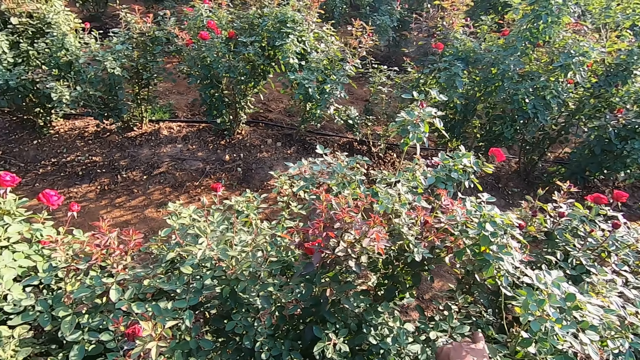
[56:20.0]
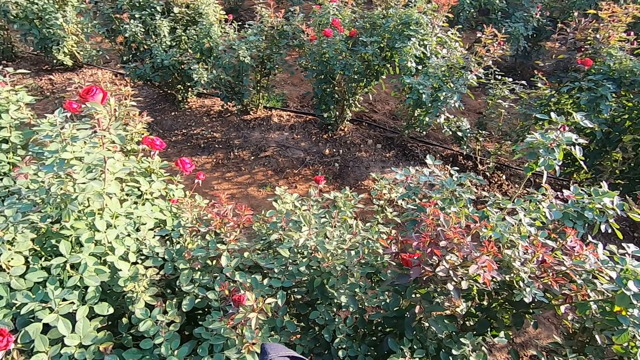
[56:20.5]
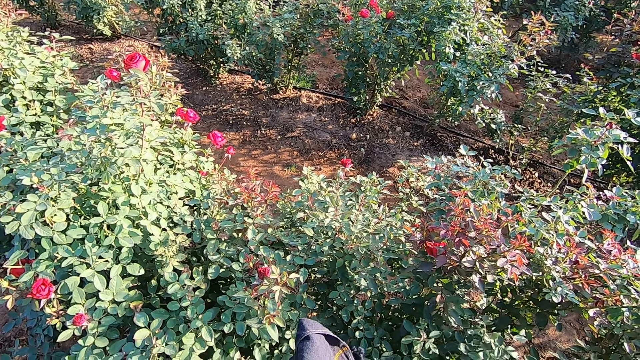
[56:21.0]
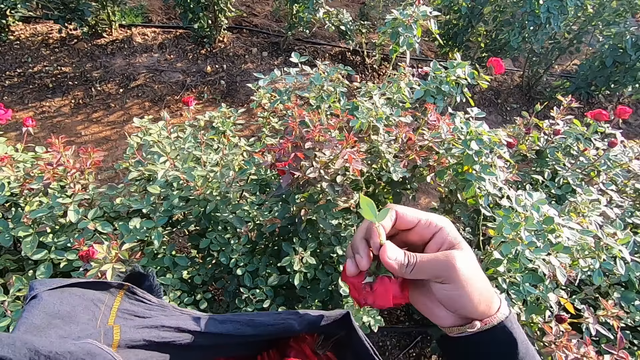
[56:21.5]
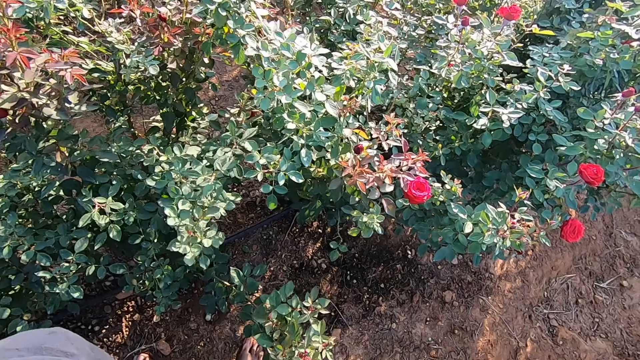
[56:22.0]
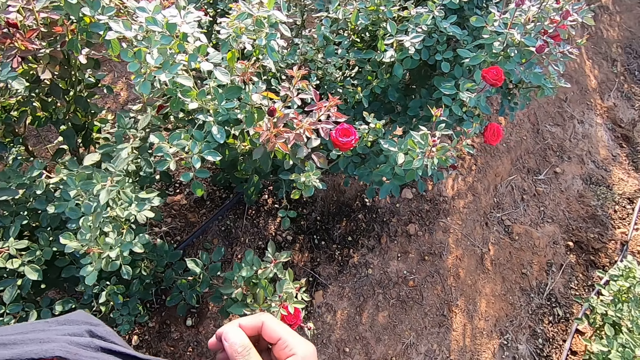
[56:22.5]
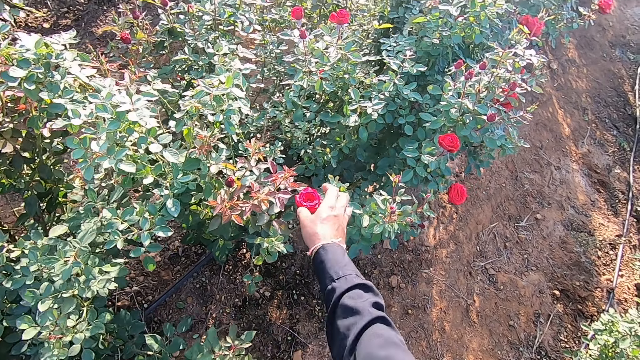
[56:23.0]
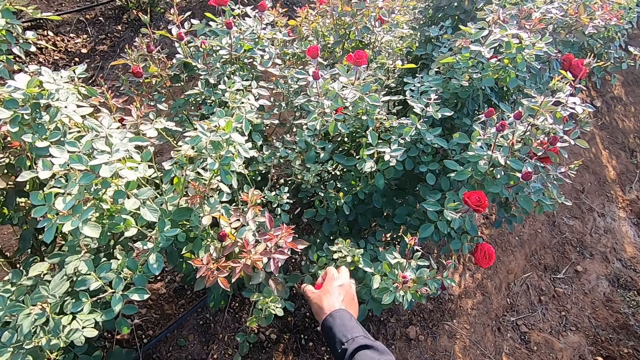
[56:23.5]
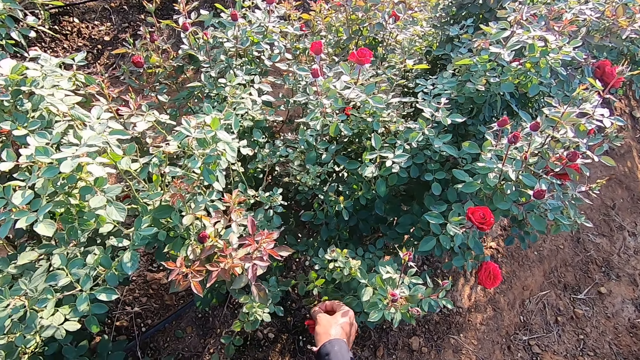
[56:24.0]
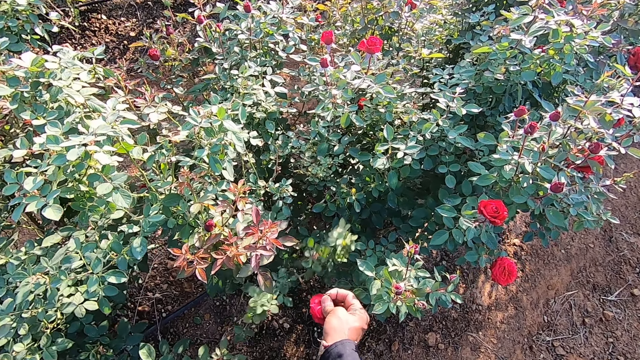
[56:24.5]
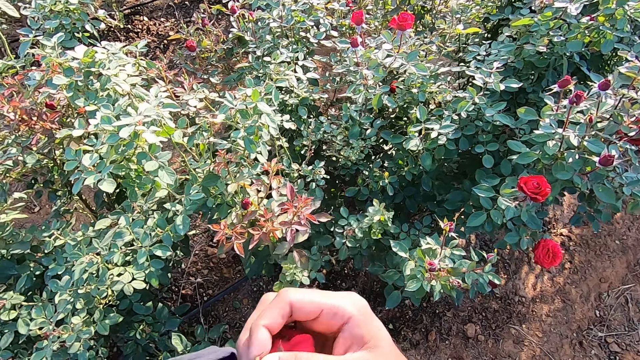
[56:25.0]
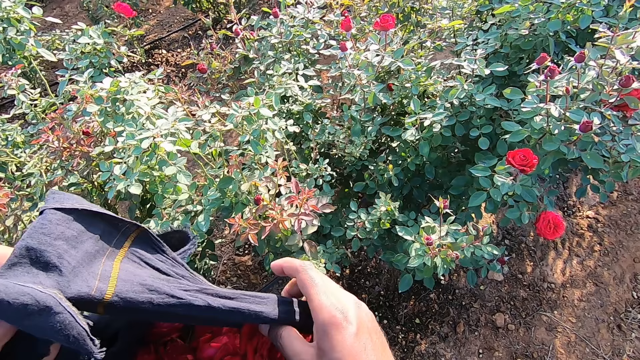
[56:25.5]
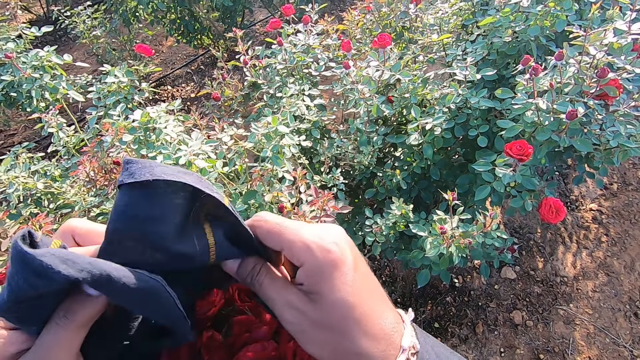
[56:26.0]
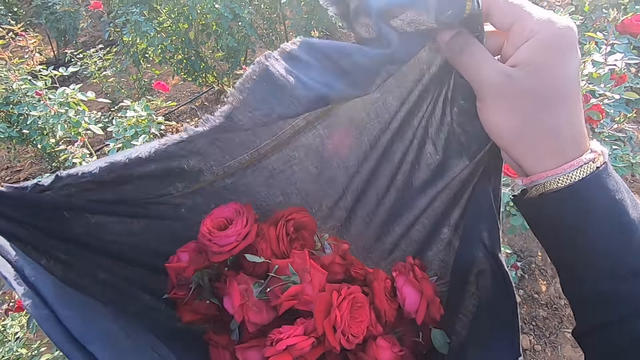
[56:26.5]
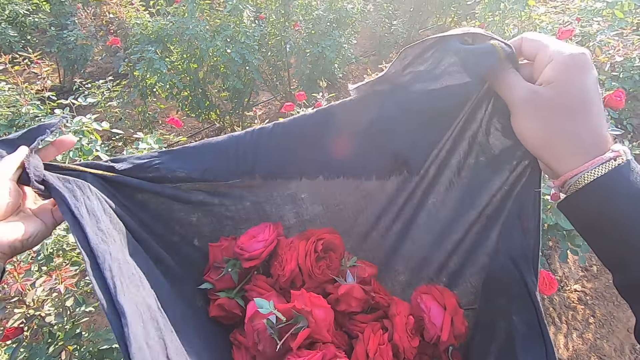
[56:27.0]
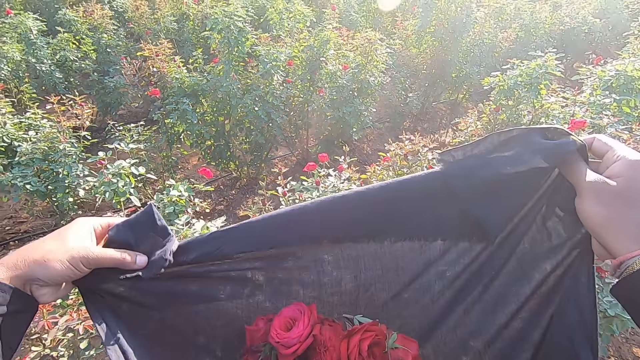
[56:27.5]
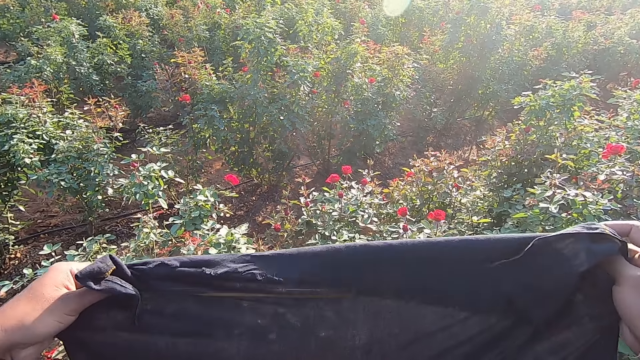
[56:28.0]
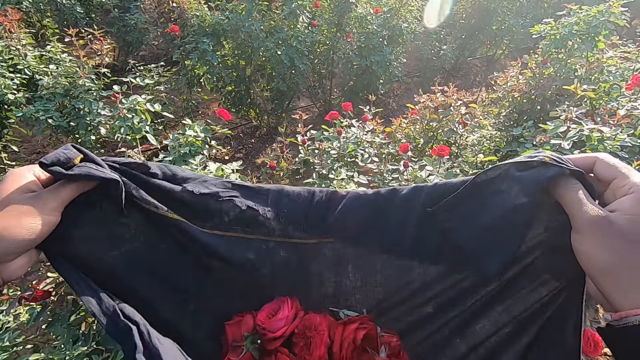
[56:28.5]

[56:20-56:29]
The camera wearer drops the flower in the cloth with his right hand. He plucks a flower from a plant with his right hand. He drops the flower in the cloth with his right hand. He holds the cloth with both hands. He adjusts the cloth and shakes the cloth with both hands.

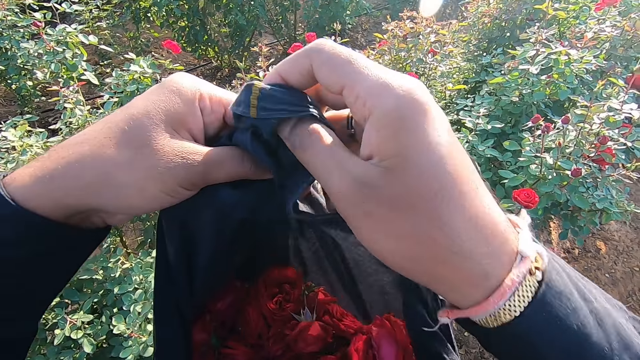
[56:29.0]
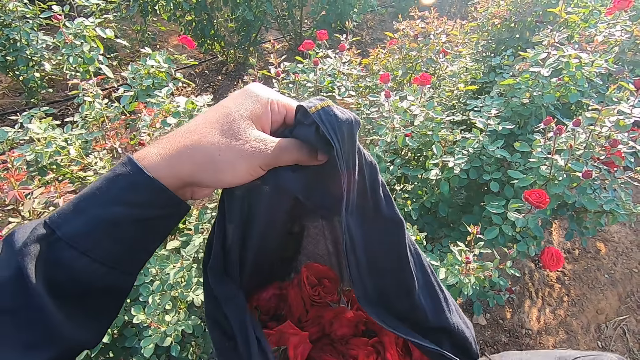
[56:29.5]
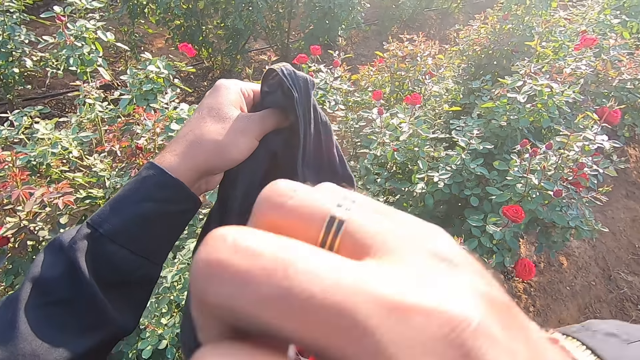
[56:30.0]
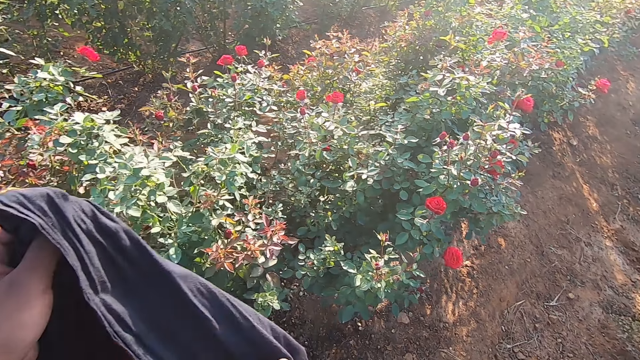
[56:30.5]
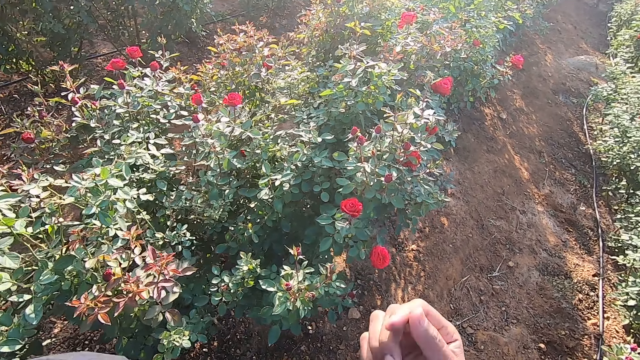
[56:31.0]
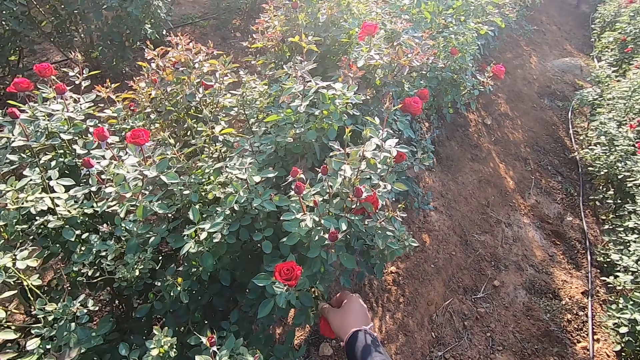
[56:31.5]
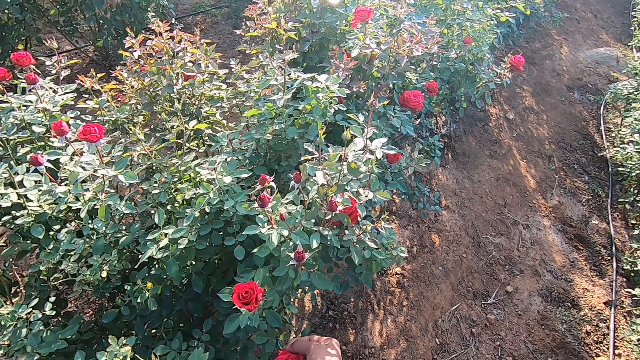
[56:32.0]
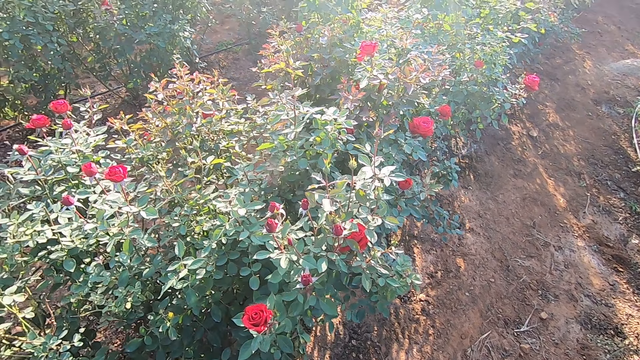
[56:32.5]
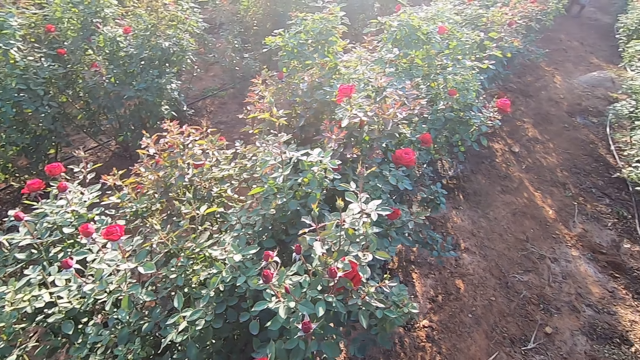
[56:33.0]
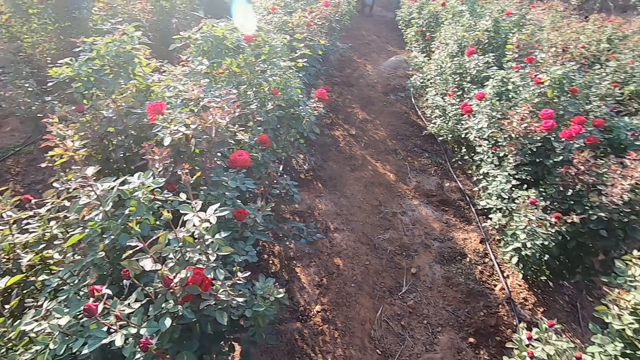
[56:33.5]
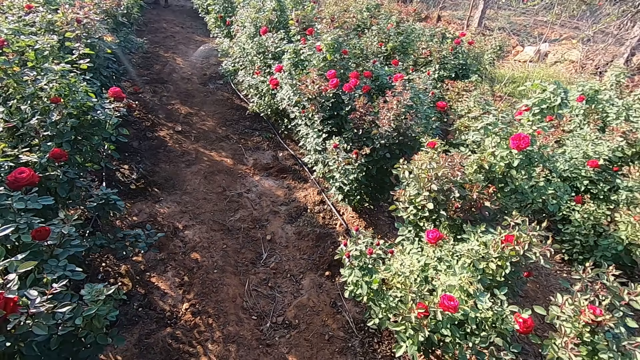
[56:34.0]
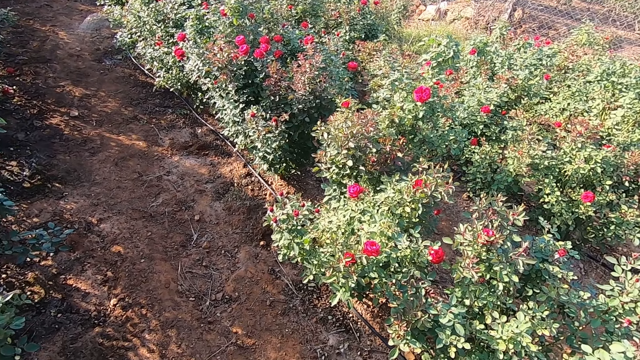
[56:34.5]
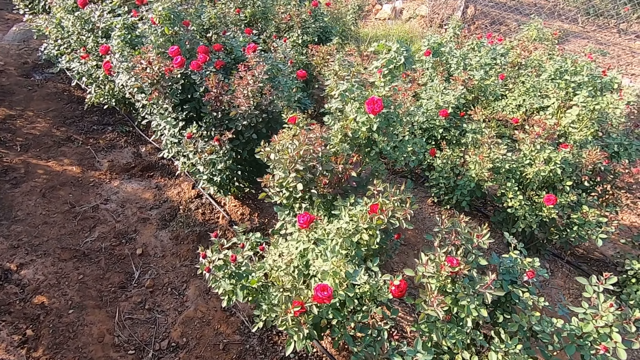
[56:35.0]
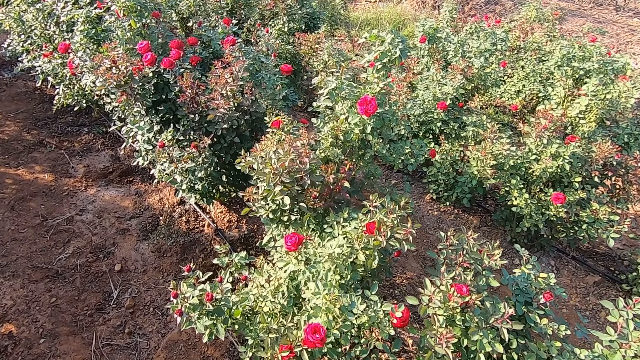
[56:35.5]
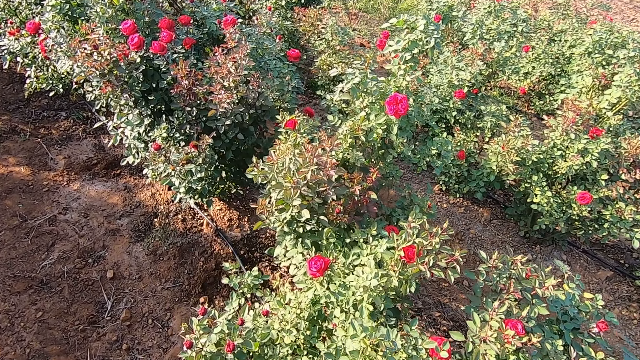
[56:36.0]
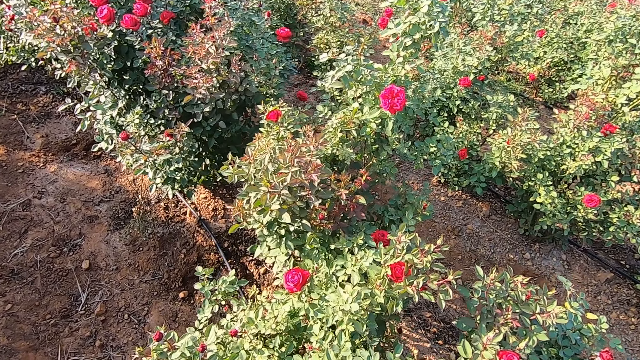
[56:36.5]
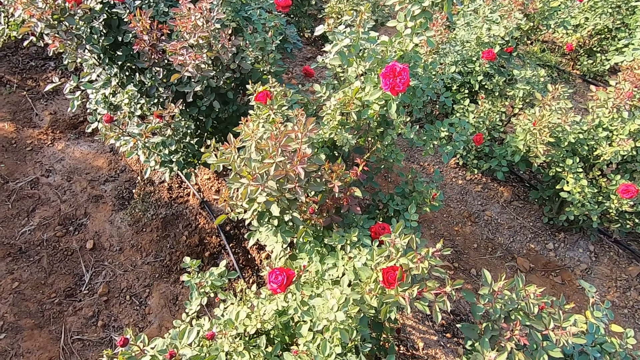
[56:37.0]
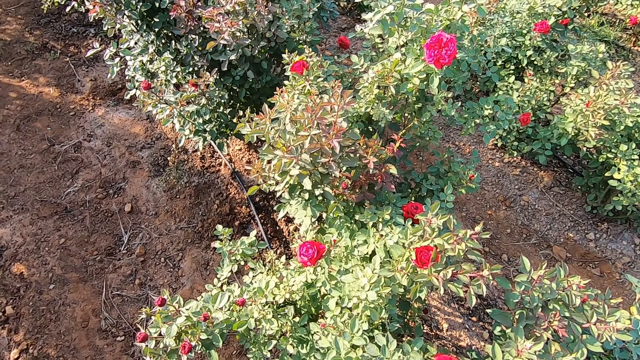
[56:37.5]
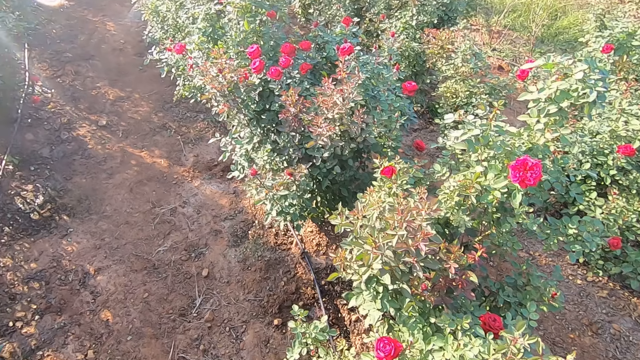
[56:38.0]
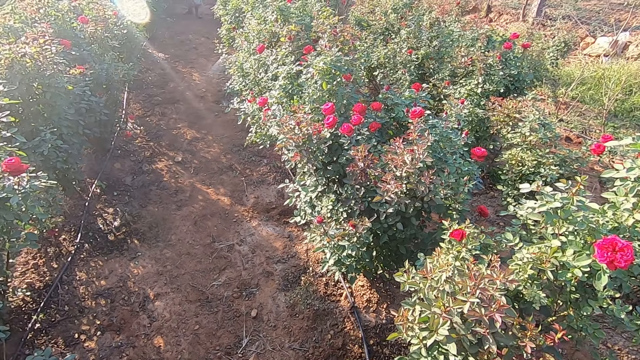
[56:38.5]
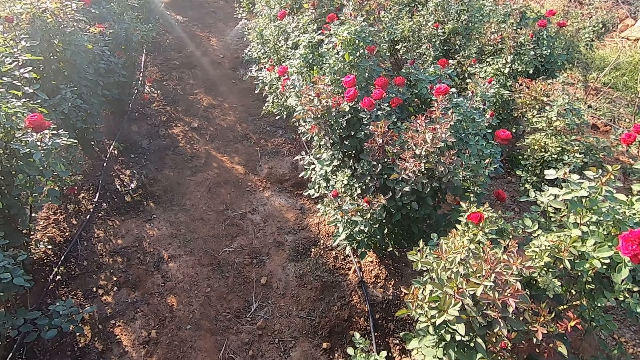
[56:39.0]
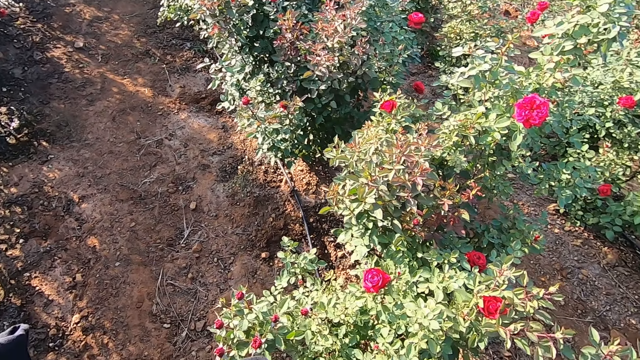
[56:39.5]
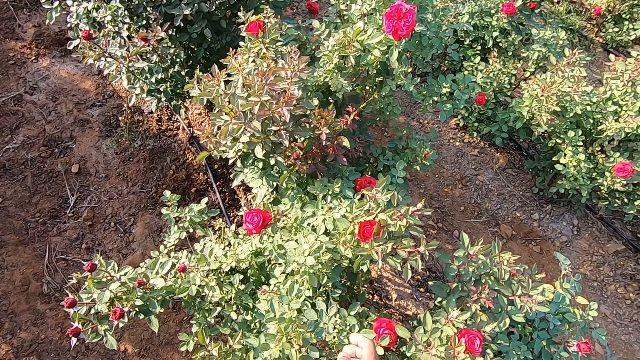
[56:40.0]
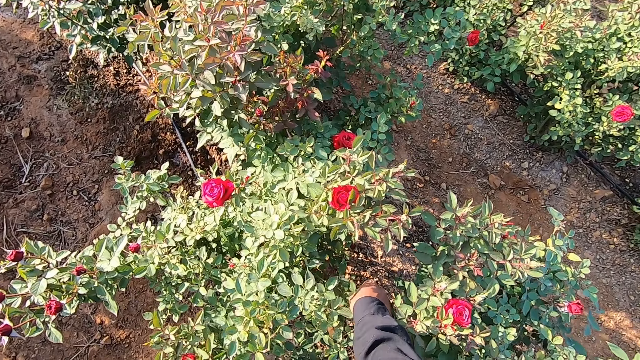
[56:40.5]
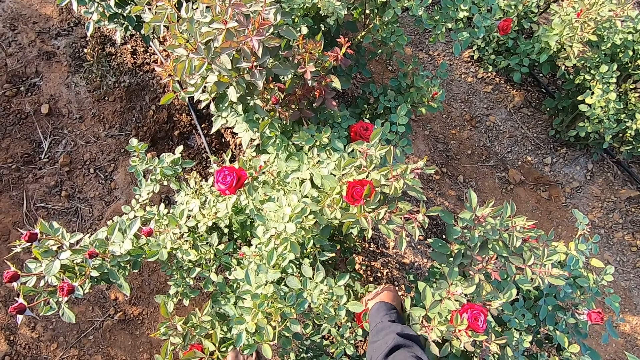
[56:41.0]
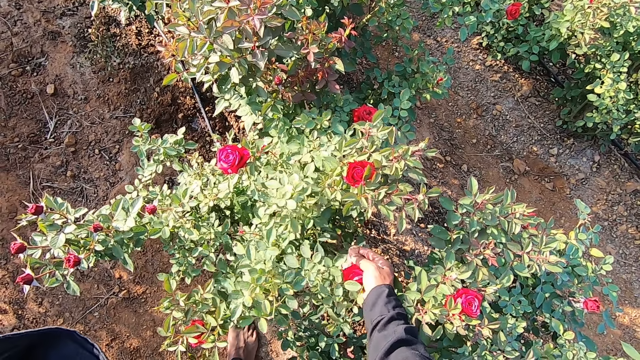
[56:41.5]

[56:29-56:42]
The camera wearer holds the cloth with his left hand. He holds the cloth with both hands. He plucks a flower from a plant with his right hand. He talks with a person. He looks around. He talks with the person. He plucks the flower from the plant with his right hand.
